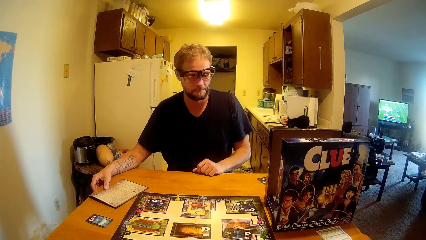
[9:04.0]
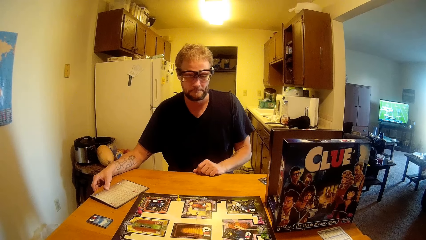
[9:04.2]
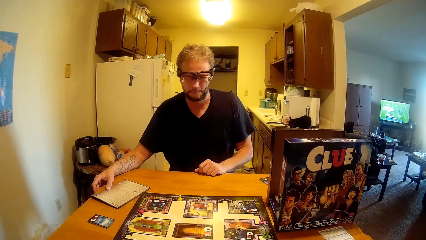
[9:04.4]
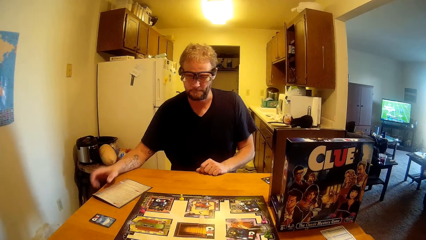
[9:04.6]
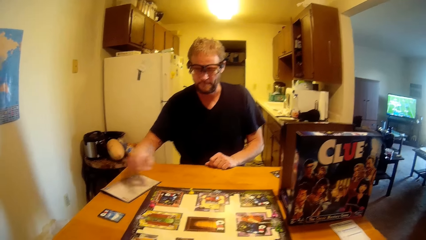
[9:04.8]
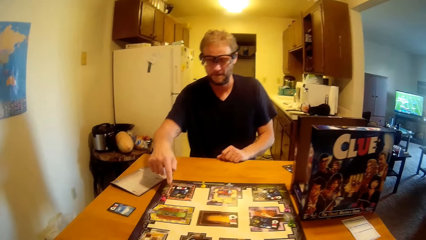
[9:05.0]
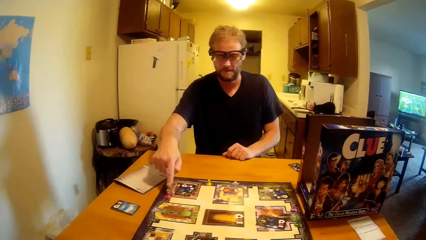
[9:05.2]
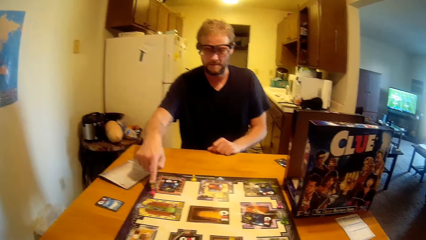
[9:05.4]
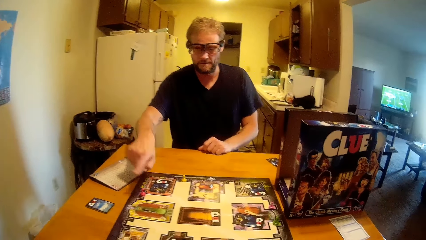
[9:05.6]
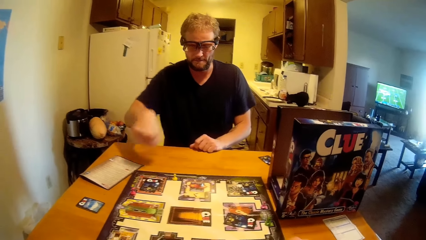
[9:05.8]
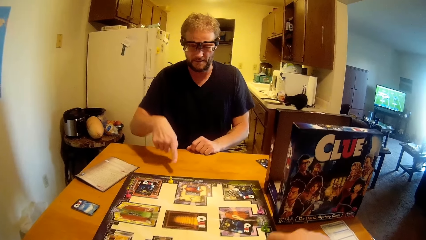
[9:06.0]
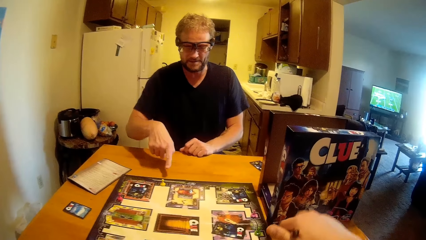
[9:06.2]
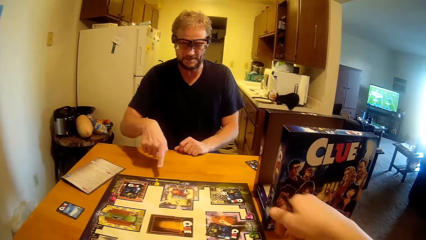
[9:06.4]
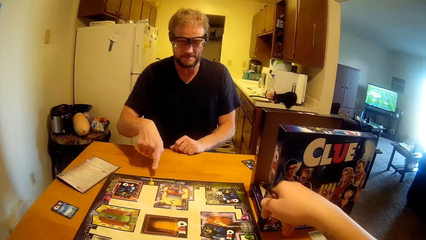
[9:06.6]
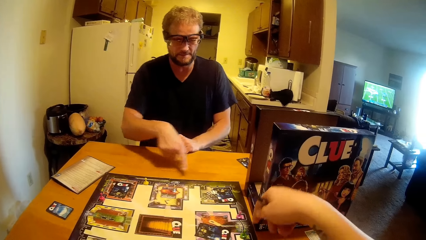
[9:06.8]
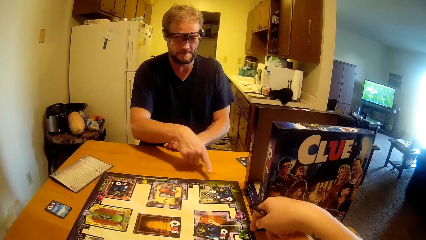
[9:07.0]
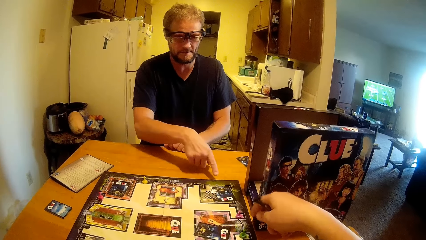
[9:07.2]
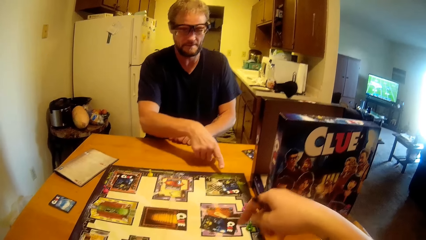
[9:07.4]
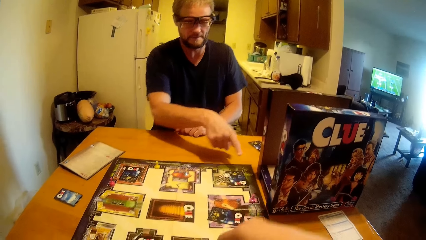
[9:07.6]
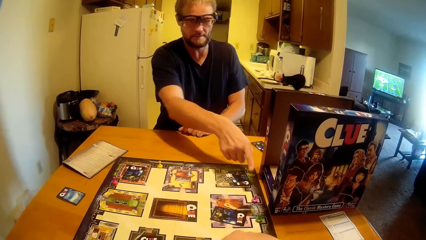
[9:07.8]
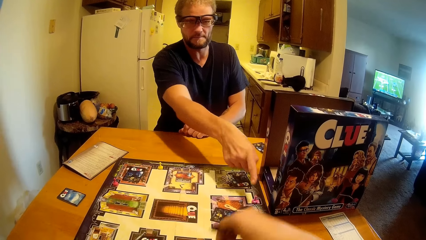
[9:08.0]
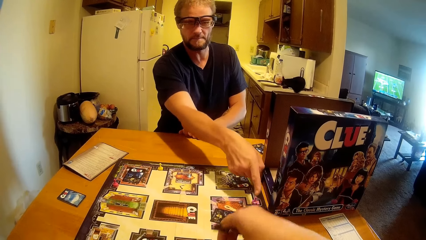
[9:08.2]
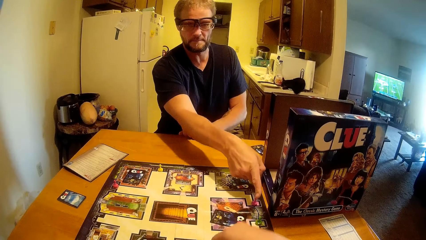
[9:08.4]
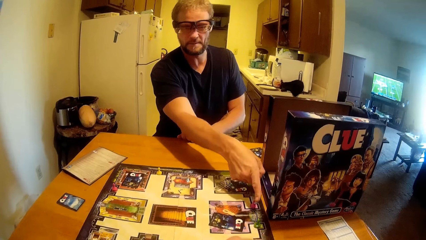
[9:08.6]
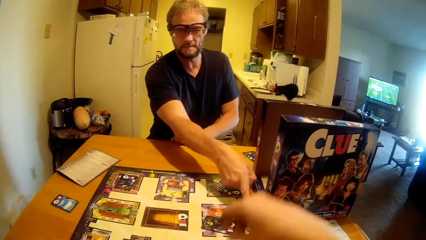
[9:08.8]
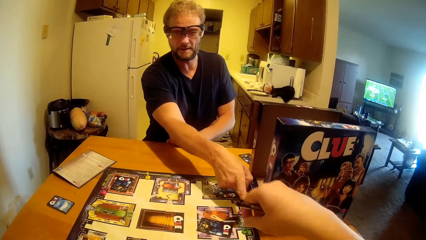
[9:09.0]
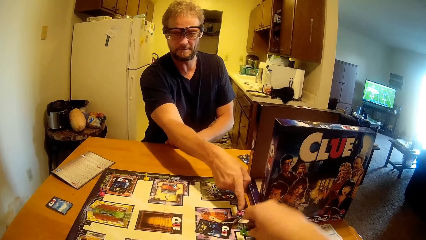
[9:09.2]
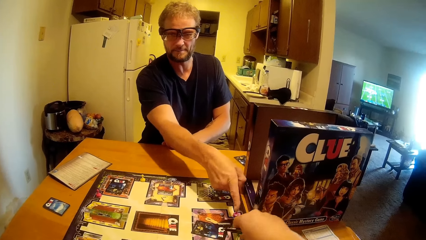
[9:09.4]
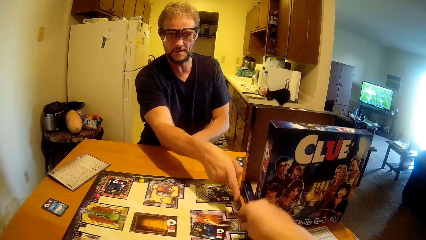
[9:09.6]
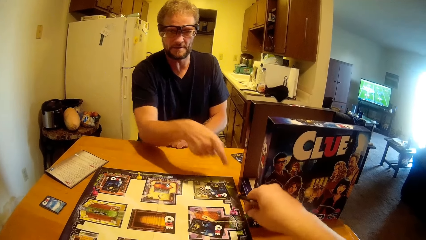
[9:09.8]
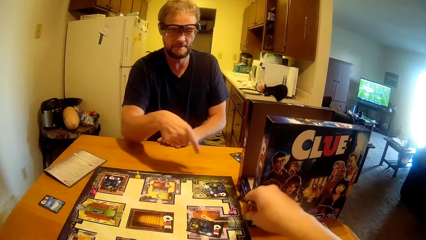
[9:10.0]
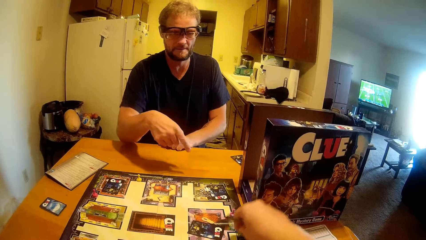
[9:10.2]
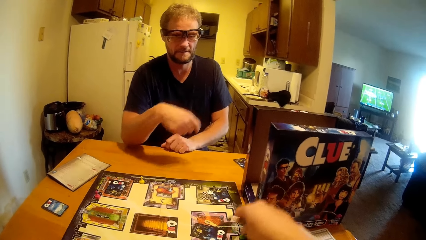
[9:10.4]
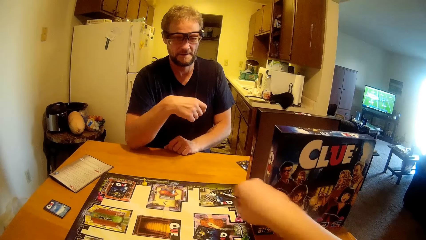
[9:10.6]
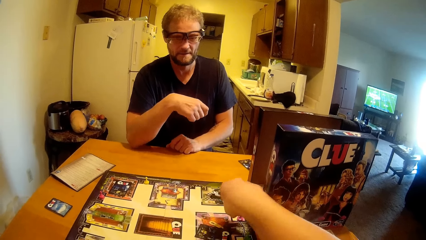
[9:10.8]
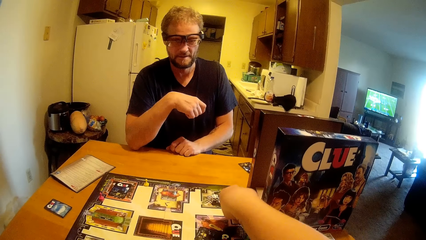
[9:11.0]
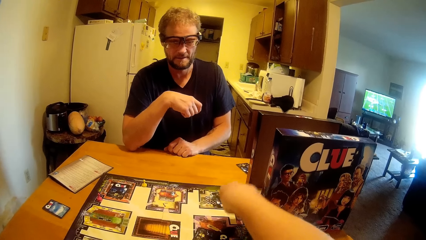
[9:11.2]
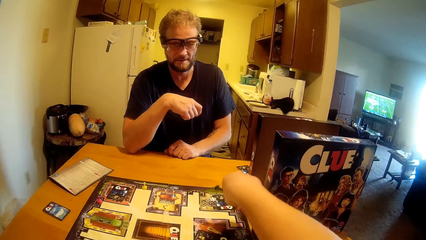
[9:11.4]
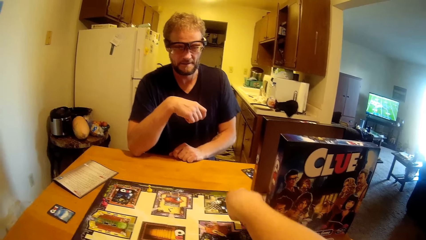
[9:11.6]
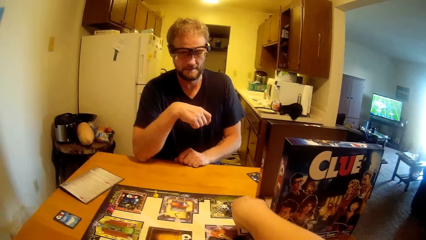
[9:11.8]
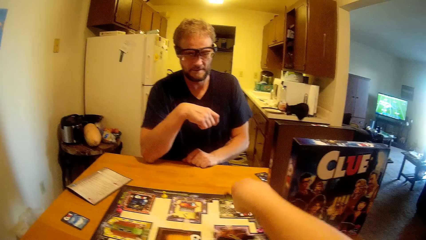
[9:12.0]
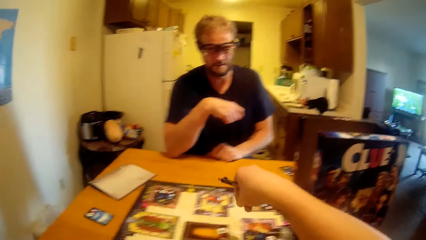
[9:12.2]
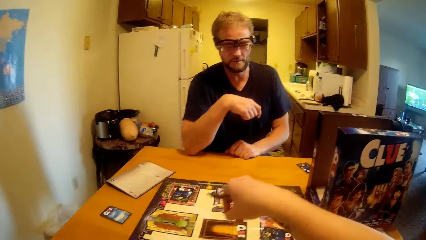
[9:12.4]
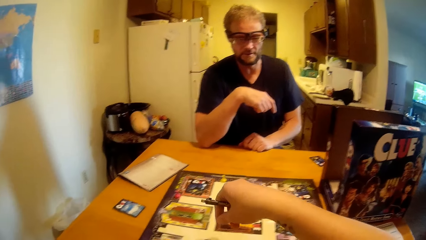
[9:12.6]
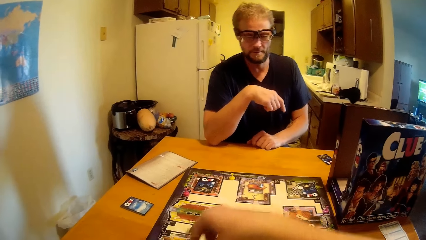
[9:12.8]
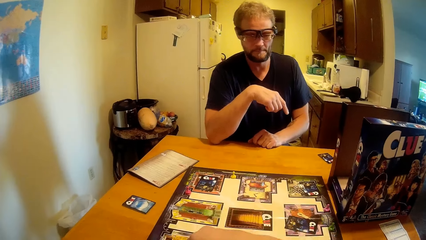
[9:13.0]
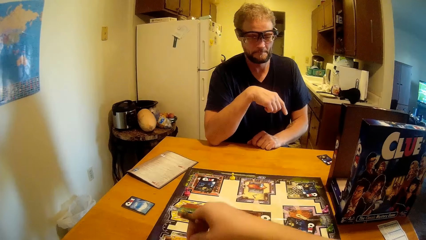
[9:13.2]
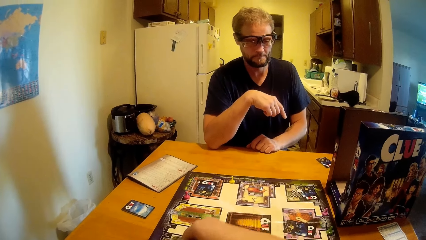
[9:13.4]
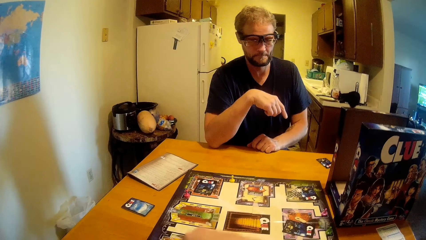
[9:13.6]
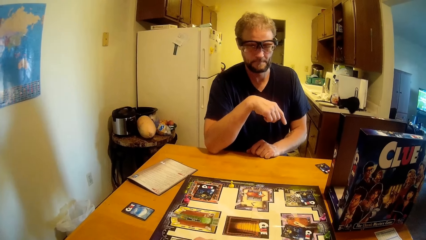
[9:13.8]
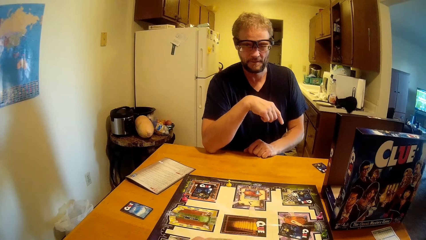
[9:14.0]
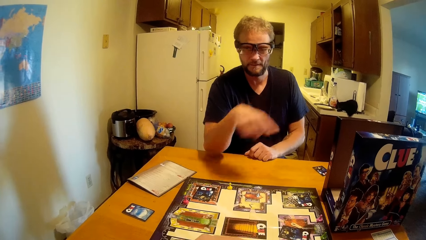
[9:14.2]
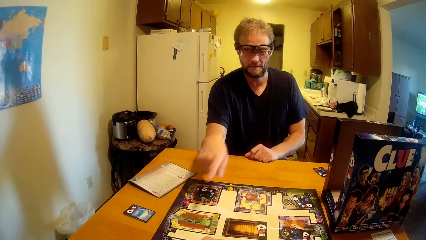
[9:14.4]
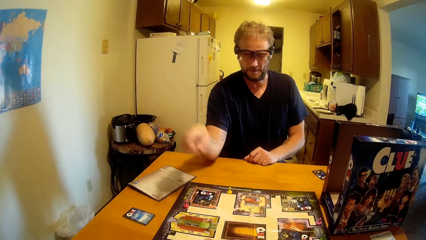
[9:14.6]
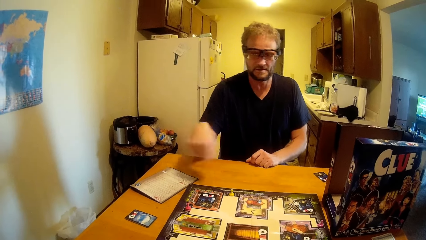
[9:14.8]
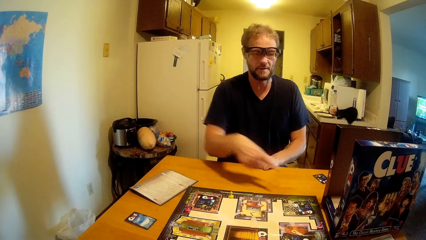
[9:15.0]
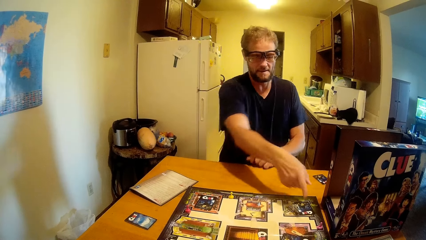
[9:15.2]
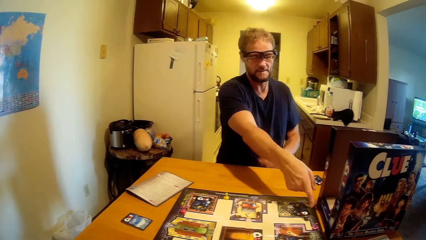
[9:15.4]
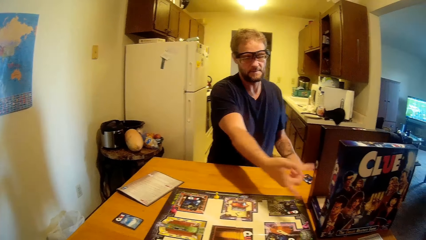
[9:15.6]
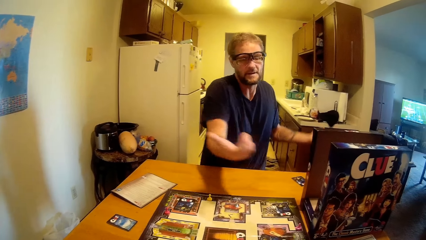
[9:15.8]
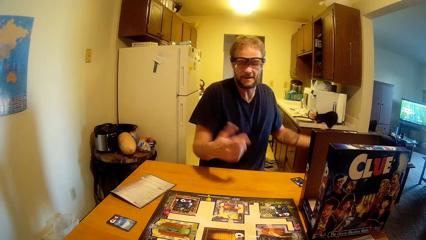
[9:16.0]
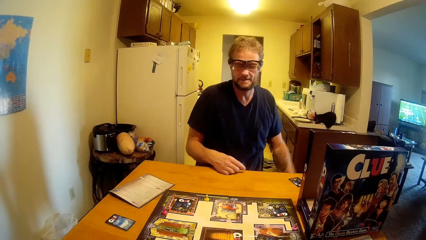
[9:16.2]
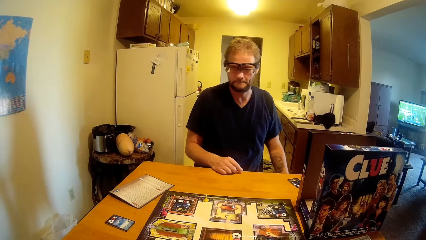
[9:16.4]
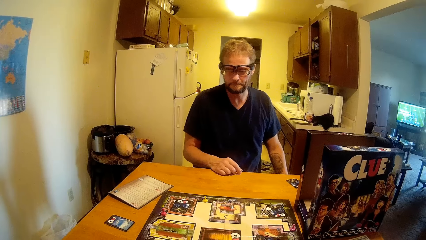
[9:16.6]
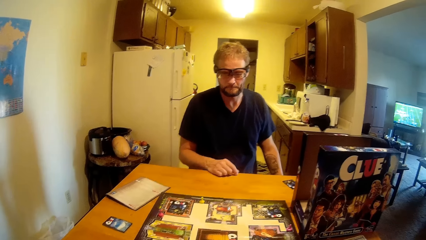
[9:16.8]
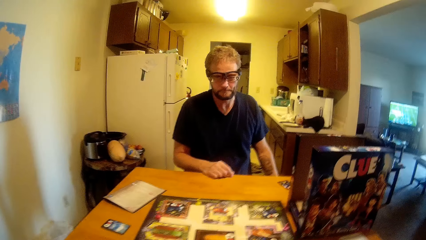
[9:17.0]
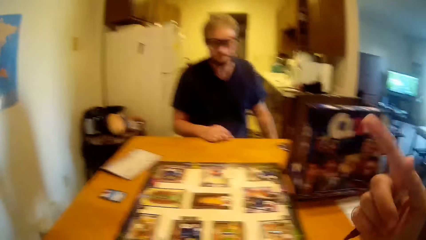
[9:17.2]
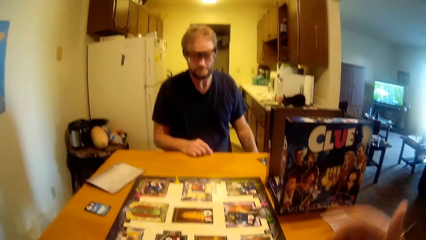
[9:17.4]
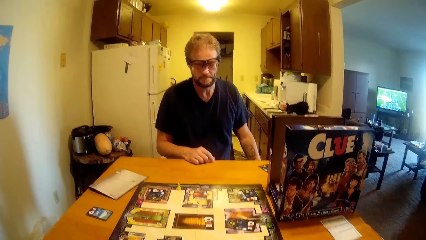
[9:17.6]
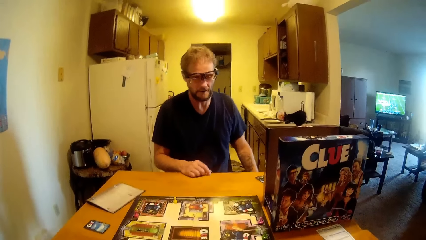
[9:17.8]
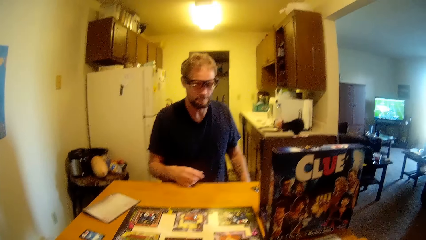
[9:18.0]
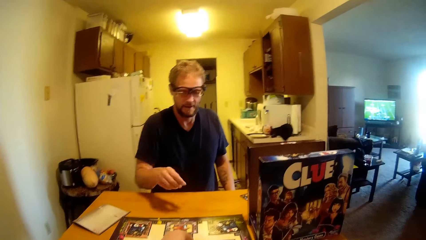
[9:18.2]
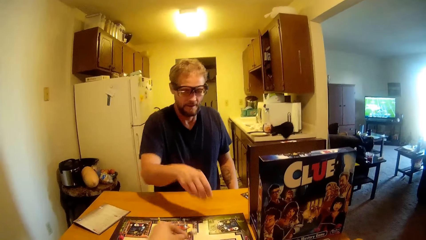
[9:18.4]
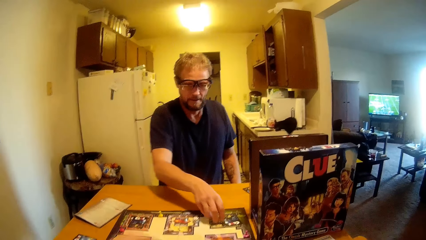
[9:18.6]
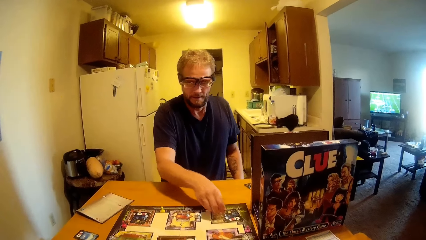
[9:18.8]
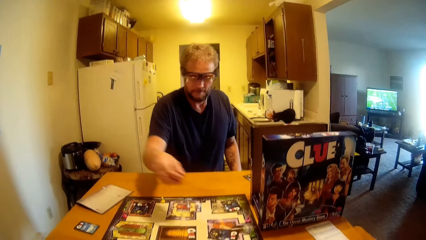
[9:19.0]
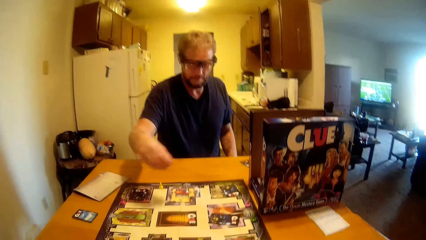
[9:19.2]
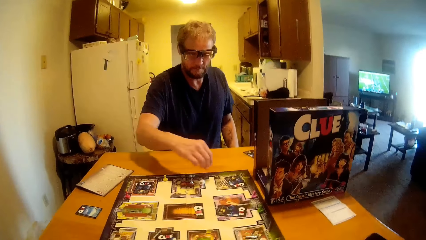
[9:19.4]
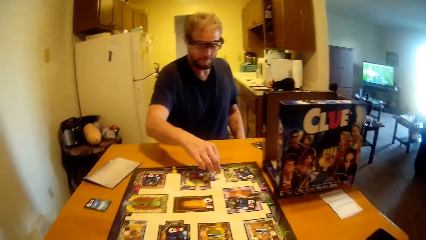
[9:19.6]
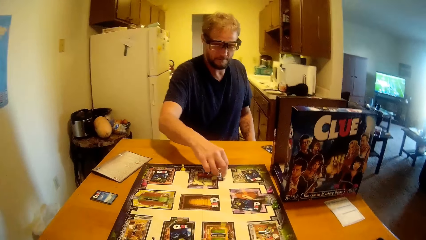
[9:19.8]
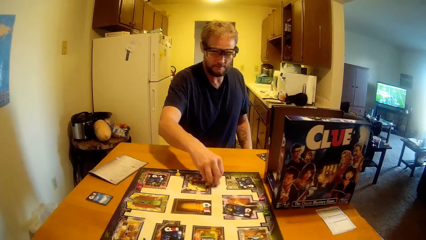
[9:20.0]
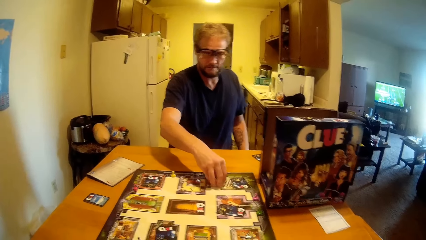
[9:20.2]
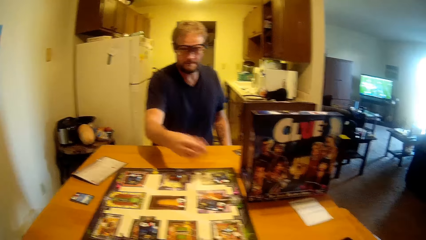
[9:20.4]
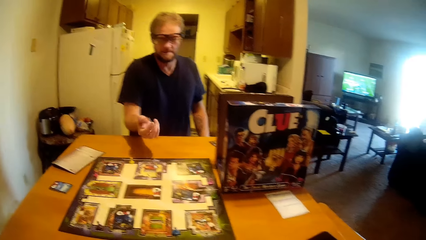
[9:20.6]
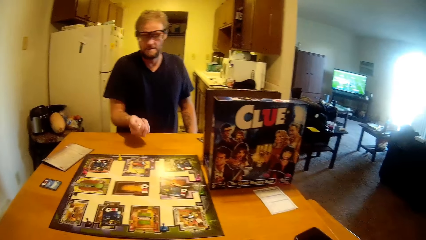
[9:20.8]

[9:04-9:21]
A man points at the board. The camera wearer touches the board. The man talks to the camera wearer. The man moves his hands and puts his hand on the table. The camera wearer moves his hand. He talks to the man. The man picks up the ludo dice from the board.
